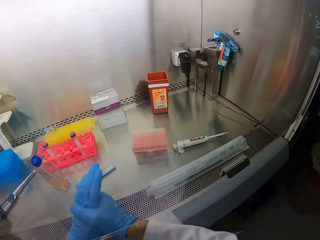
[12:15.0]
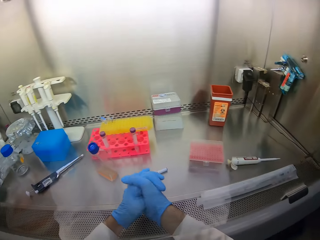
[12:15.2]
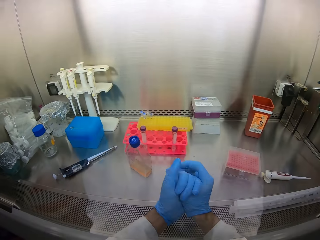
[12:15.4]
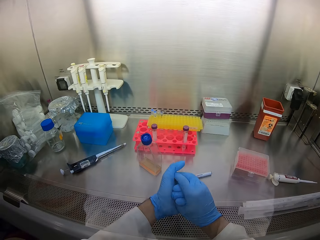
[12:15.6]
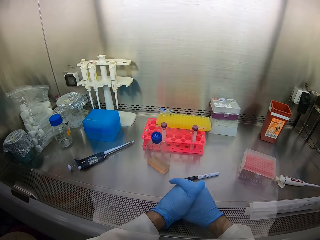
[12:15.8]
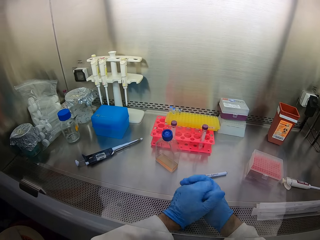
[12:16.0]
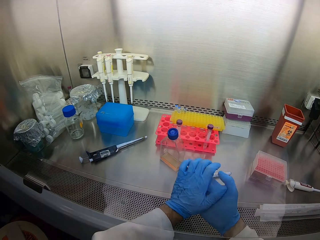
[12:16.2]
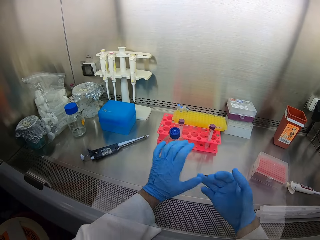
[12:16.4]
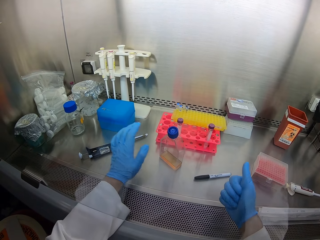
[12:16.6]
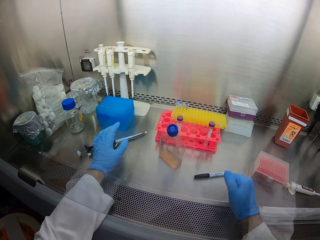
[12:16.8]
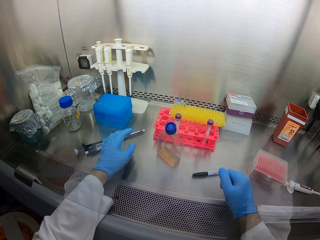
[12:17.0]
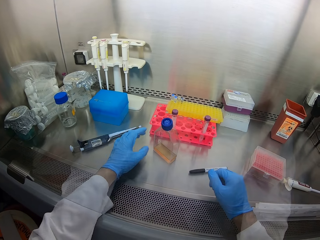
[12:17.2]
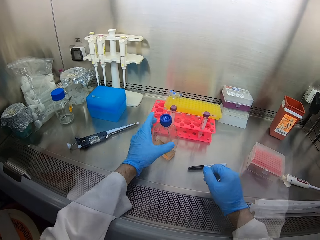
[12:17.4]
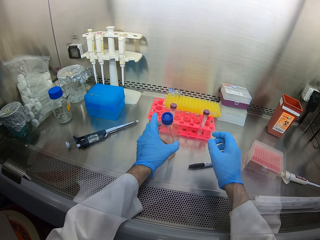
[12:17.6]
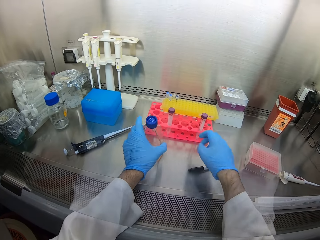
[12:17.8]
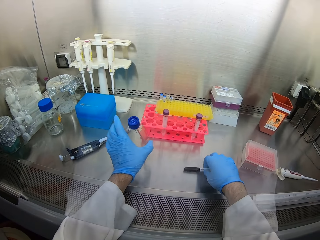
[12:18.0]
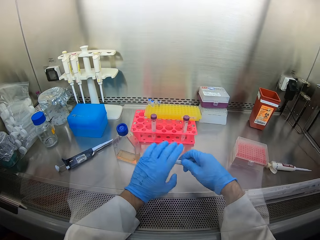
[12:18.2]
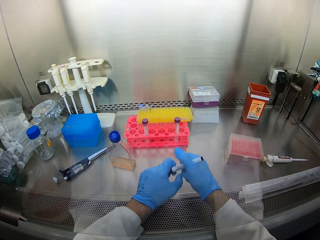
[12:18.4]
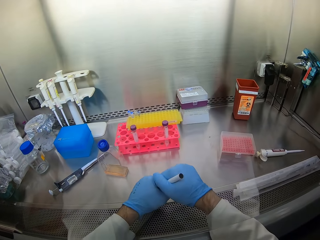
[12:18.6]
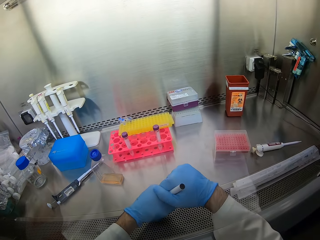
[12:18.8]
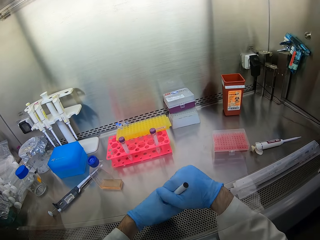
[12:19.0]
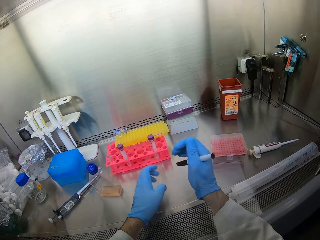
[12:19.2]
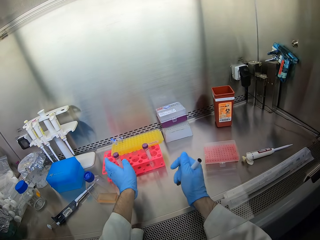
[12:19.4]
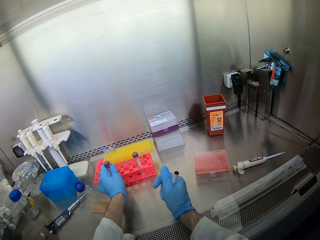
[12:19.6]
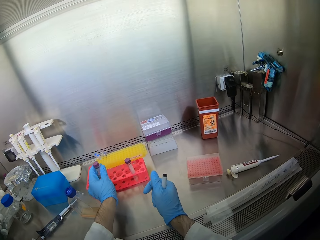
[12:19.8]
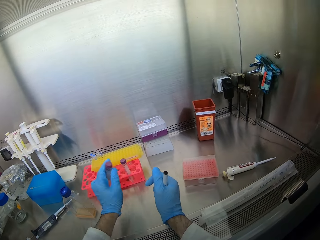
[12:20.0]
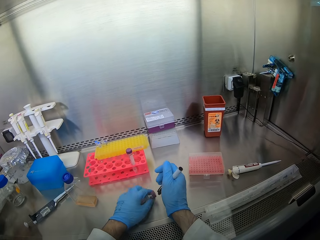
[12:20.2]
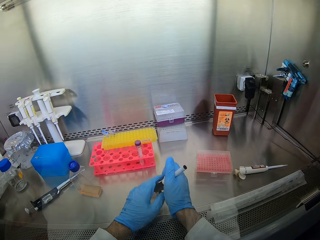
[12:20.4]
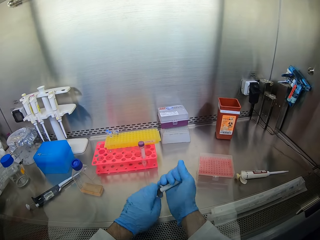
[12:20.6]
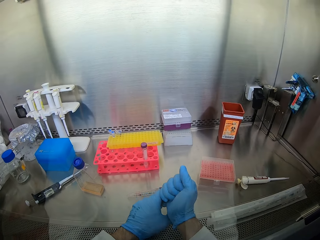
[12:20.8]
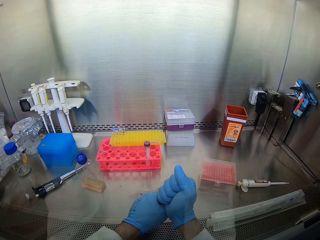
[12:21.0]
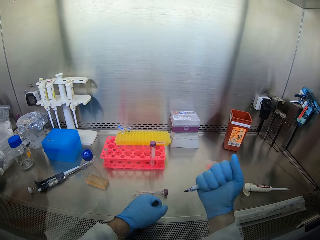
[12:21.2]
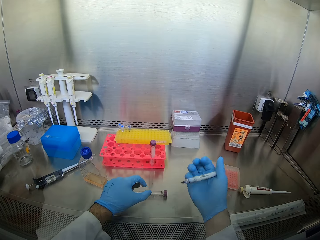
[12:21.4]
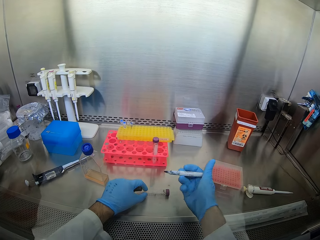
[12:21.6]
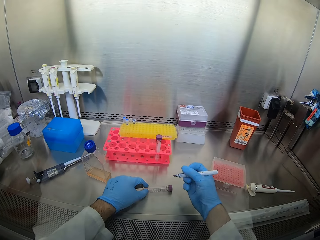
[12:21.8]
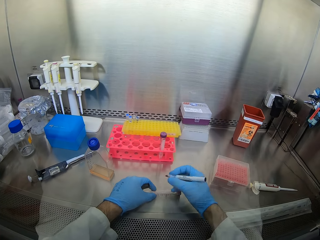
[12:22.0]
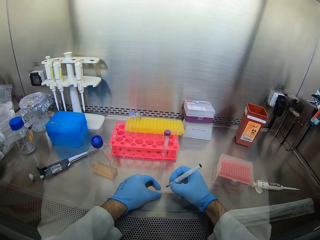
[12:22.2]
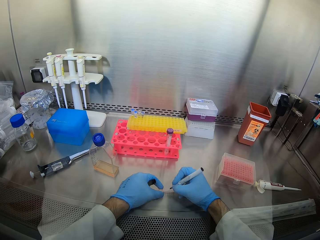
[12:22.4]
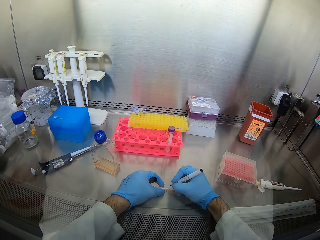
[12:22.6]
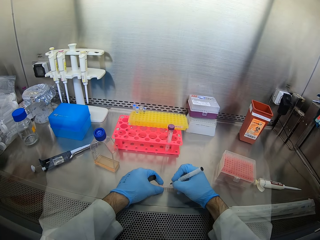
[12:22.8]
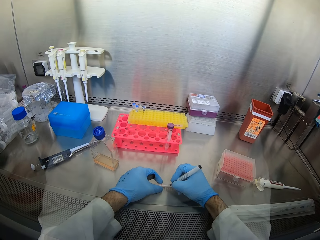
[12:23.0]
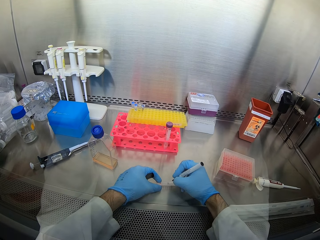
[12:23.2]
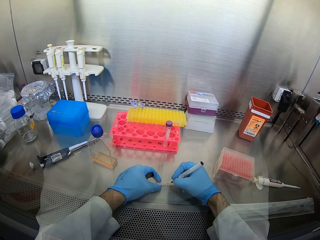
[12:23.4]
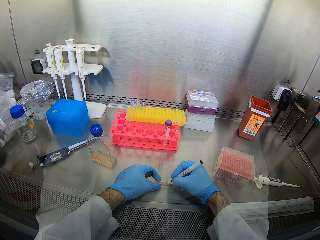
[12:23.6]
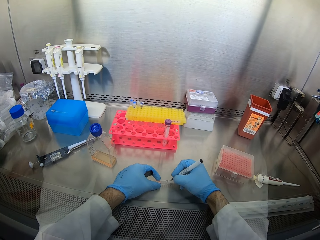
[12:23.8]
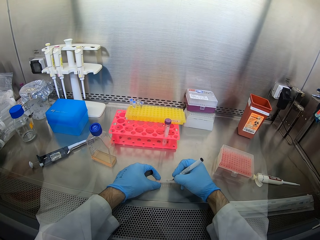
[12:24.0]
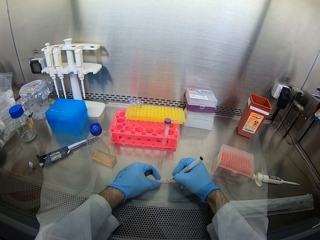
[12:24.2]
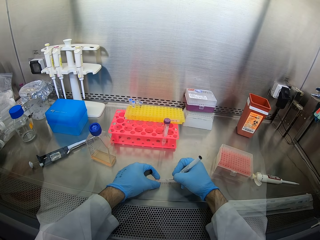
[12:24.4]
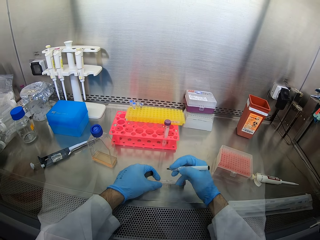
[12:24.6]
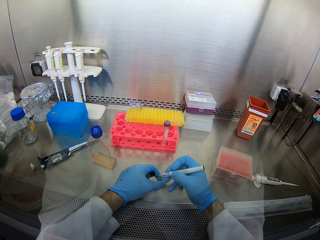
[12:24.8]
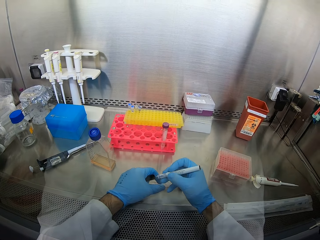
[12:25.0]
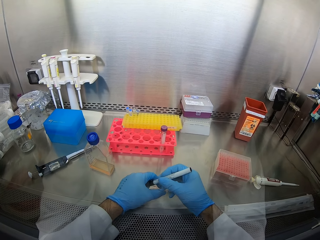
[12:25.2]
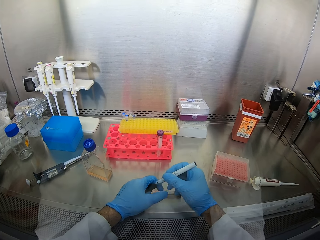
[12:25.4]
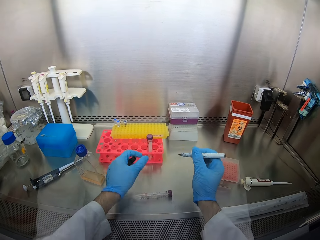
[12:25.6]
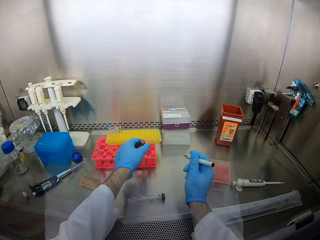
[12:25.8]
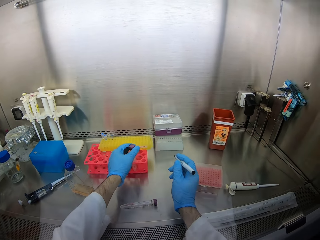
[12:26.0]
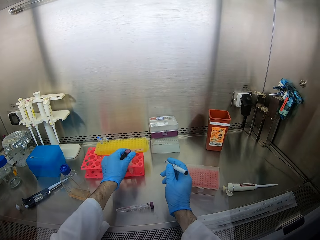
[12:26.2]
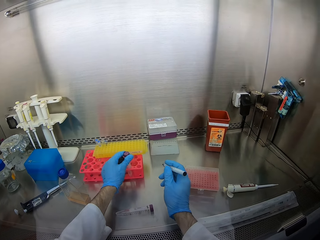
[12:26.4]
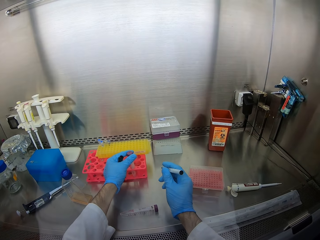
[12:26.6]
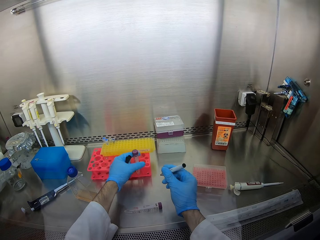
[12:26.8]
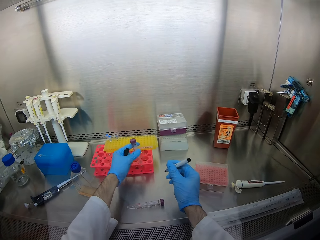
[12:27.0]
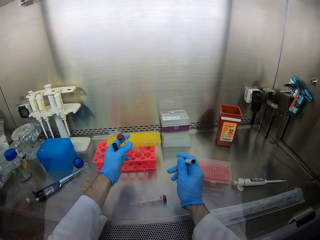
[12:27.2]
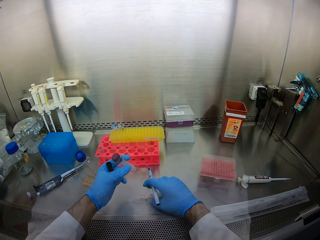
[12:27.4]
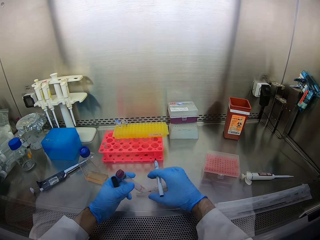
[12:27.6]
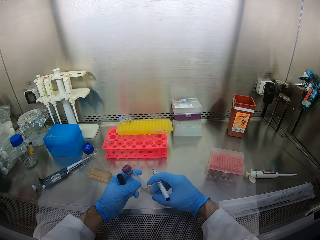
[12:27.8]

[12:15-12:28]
The camera wearer puts a measuring tube down. They hold both hands together. They rub hands. They hold a pen with both hands. They pick the pen, move the pen with both hands. They hold a bottle with the left hand. They pick the bottle from the bottle stand. They place the bottle down. They pull a lid from the pen. They write on a test tube. They pick the bottle.

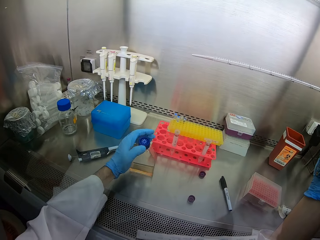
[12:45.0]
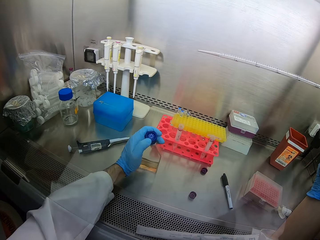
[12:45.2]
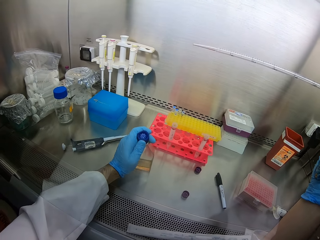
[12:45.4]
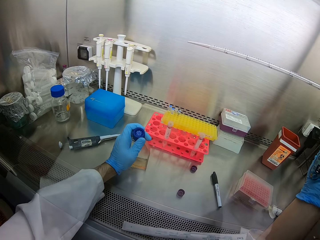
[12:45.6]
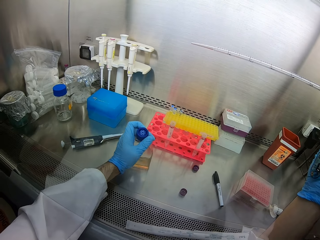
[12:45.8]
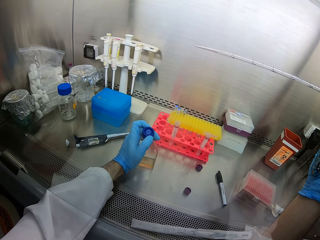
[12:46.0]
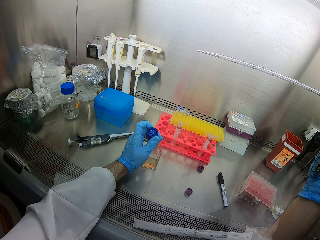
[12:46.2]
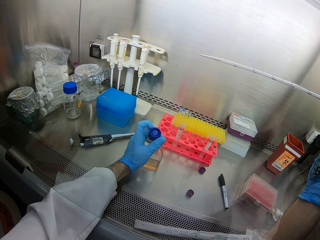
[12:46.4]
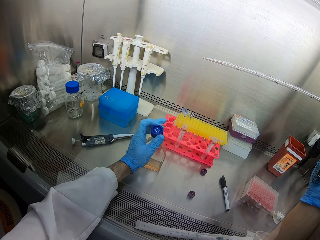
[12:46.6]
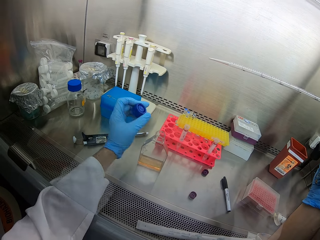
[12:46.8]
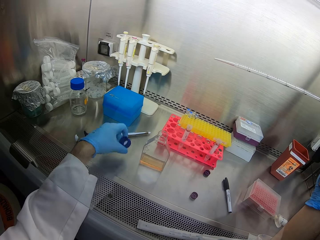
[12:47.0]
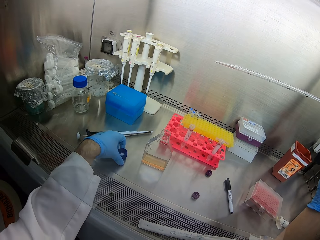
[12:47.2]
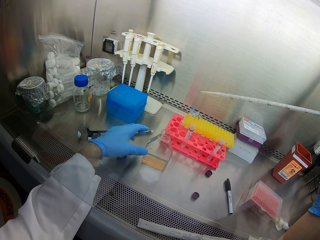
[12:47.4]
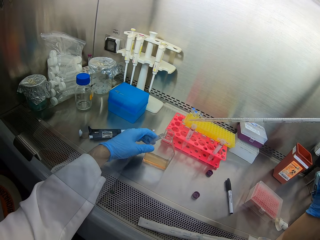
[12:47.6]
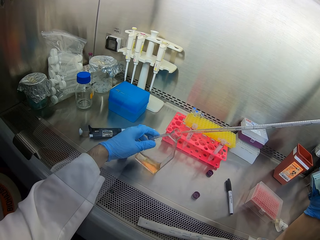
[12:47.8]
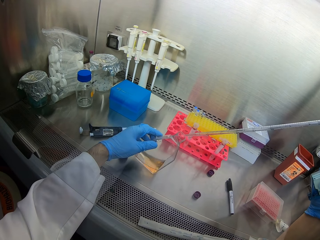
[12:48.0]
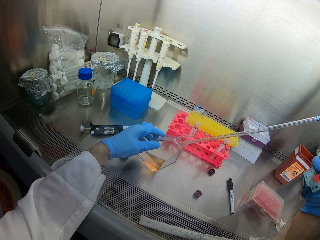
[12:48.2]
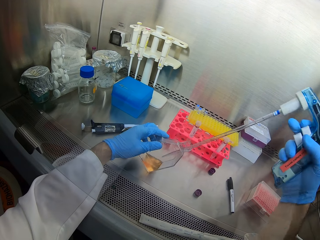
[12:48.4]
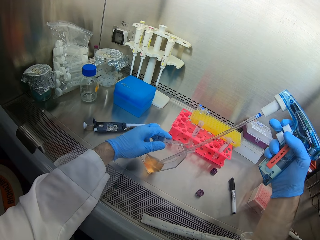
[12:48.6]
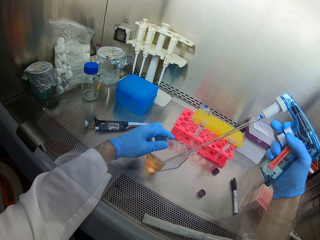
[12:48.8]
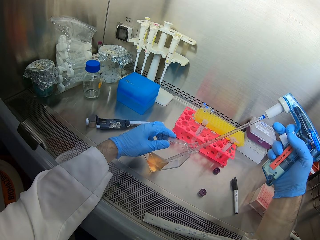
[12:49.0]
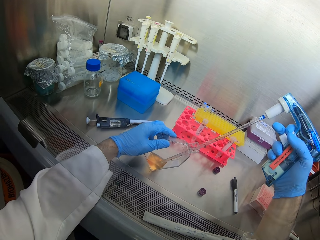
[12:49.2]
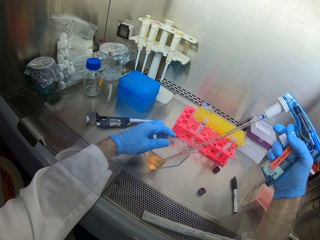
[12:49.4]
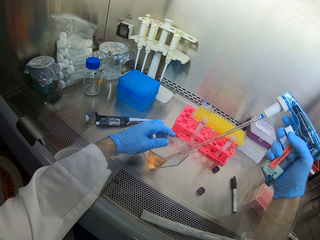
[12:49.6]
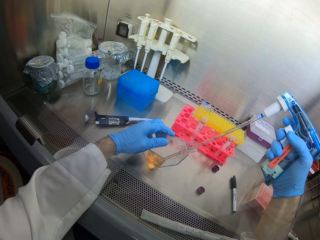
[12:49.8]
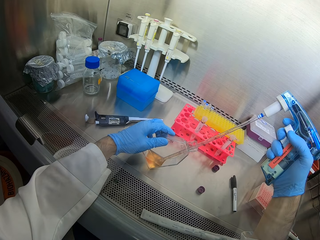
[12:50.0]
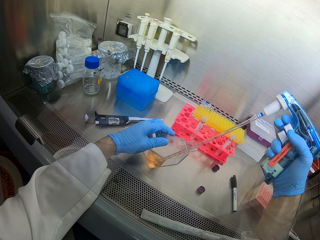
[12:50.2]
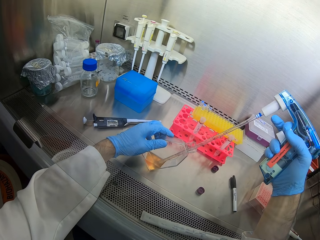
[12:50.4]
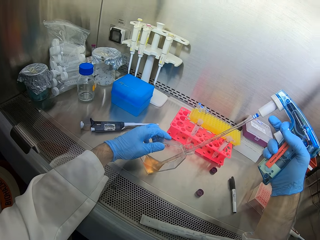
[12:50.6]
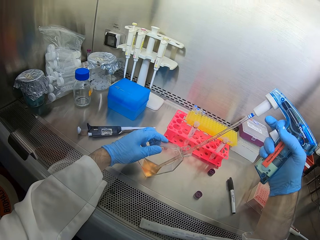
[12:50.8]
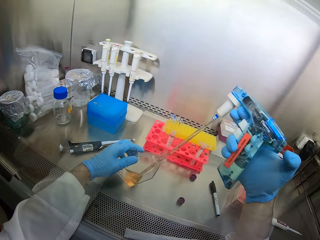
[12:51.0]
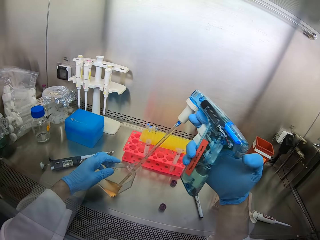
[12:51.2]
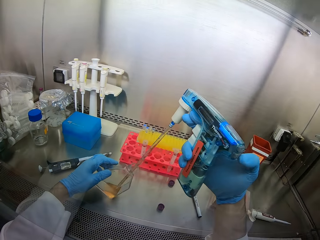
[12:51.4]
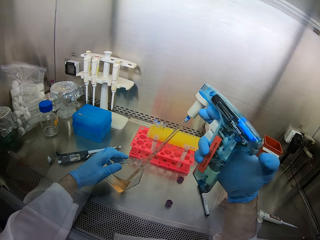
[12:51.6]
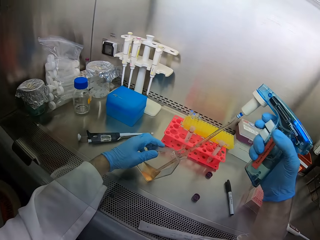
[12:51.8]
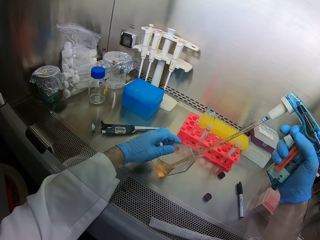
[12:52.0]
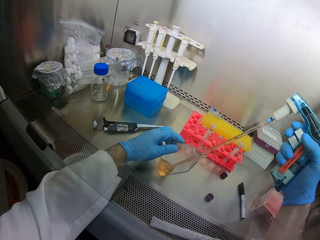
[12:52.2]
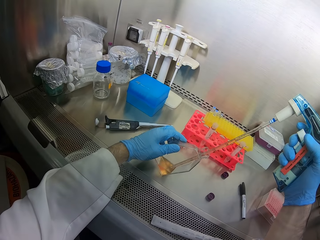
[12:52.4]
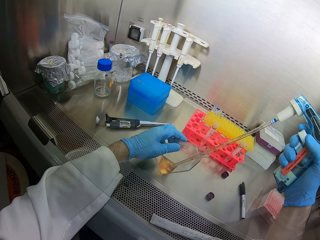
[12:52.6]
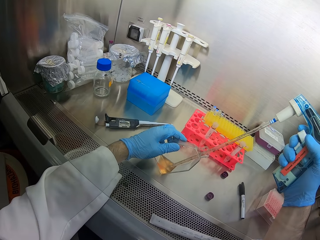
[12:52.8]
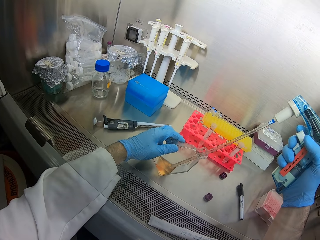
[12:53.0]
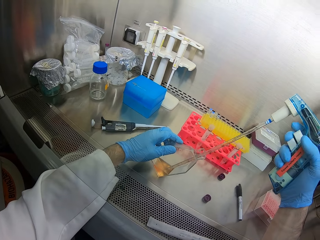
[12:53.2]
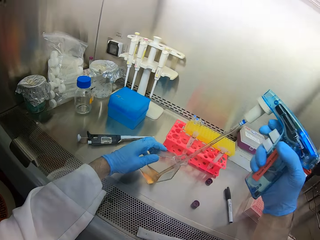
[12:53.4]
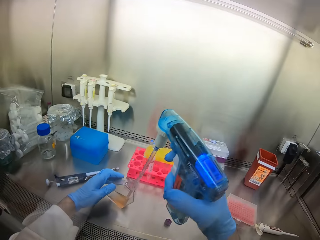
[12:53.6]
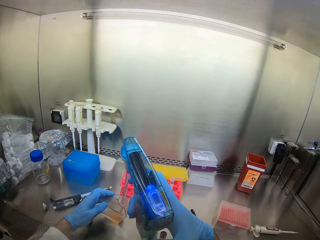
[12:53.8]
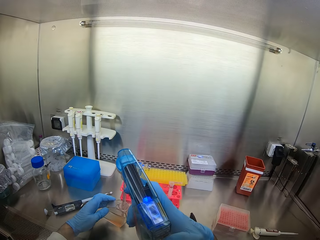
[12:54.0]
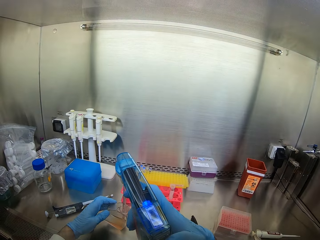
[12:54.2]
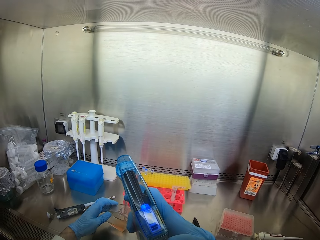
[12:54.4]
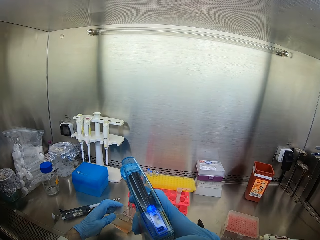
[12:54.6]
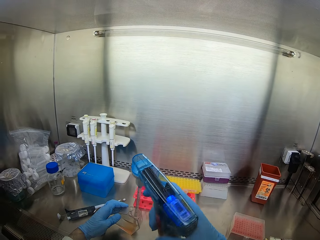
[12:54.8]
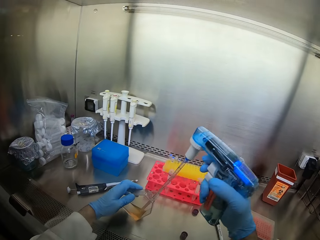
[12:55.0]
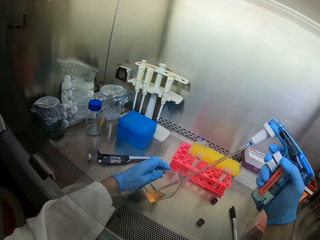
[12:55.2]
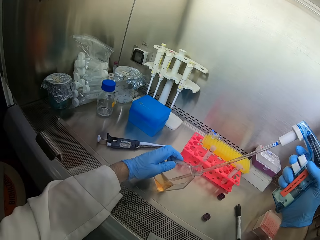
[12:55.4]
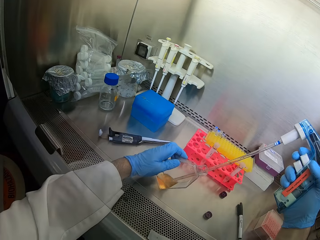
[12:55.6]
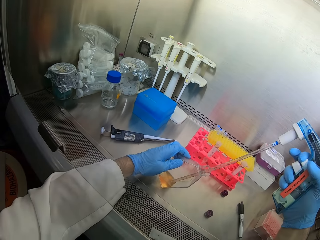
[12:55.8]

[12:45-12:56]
The camera wearer holds a bottle. They open the bottle with the left hand. They place the lid down. They hold the bottle. They insert a straw held with a spray gun in the bottle. They scoop liquid from the bottle using the spray gun or measuring tube. They look at the gun.
